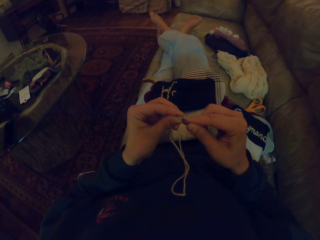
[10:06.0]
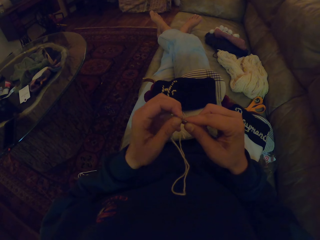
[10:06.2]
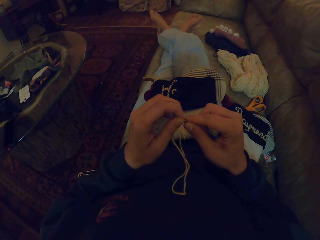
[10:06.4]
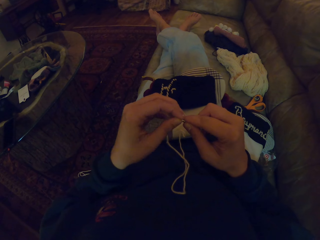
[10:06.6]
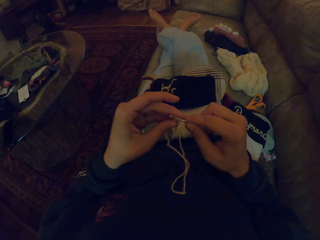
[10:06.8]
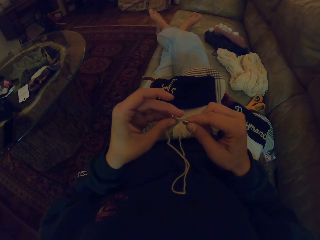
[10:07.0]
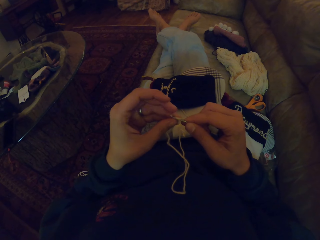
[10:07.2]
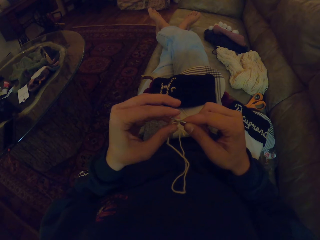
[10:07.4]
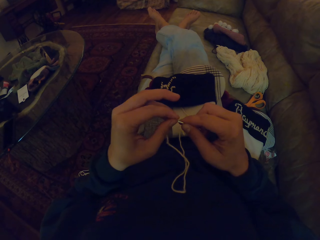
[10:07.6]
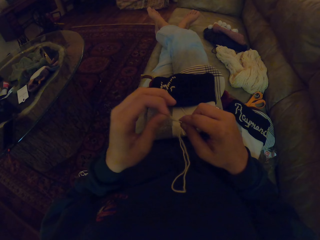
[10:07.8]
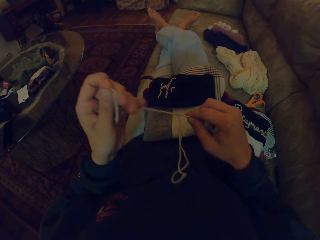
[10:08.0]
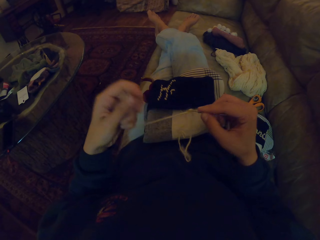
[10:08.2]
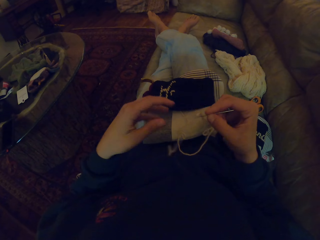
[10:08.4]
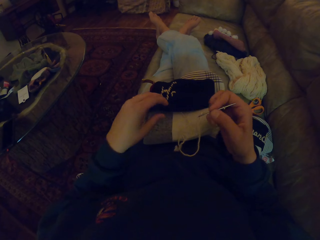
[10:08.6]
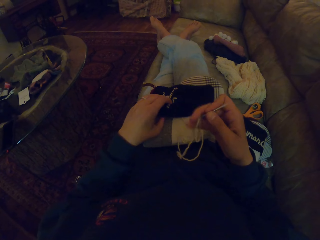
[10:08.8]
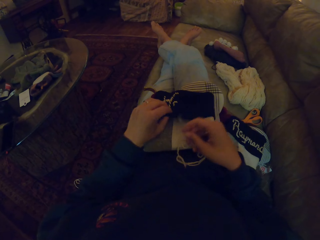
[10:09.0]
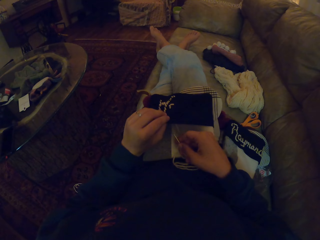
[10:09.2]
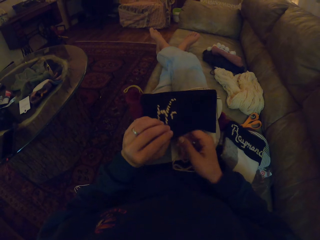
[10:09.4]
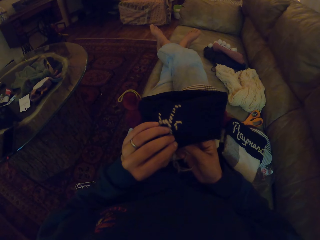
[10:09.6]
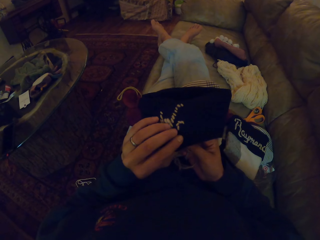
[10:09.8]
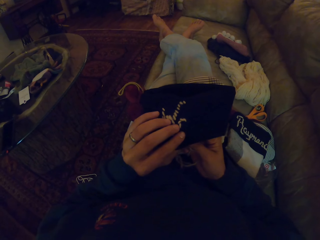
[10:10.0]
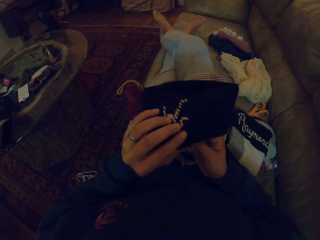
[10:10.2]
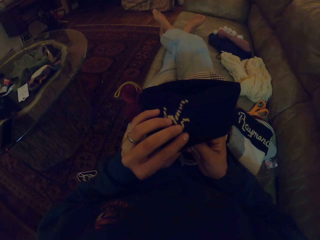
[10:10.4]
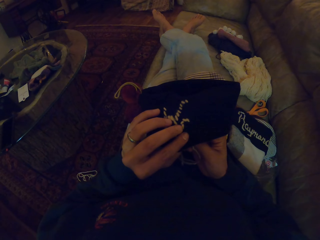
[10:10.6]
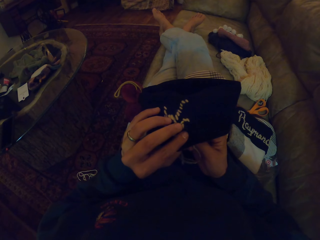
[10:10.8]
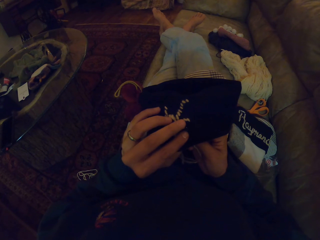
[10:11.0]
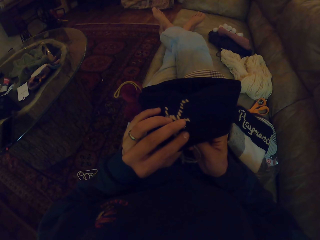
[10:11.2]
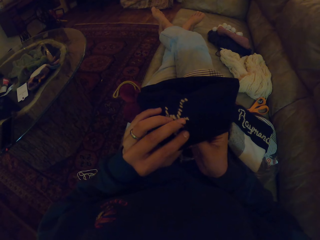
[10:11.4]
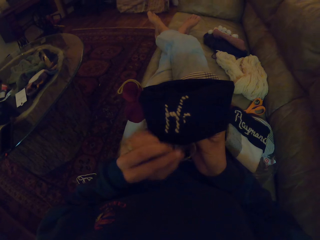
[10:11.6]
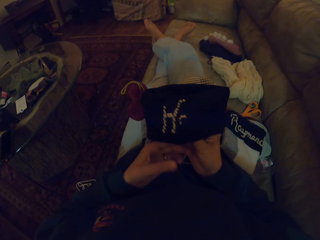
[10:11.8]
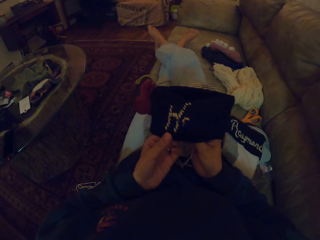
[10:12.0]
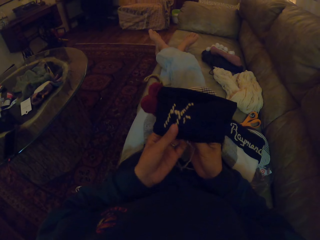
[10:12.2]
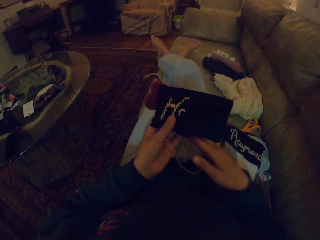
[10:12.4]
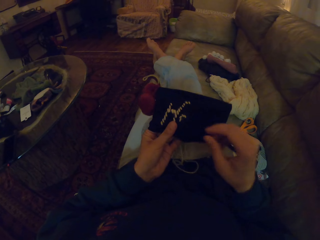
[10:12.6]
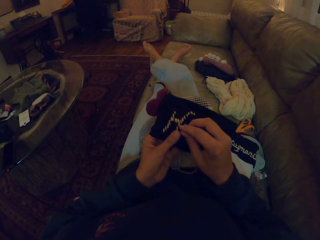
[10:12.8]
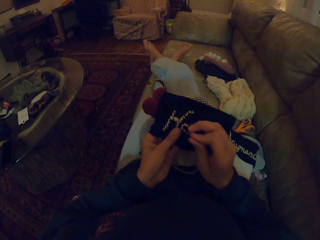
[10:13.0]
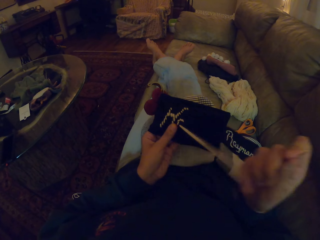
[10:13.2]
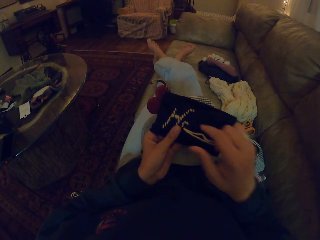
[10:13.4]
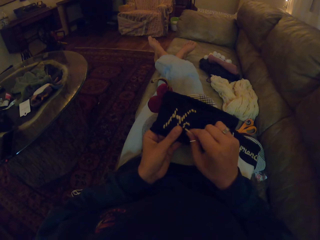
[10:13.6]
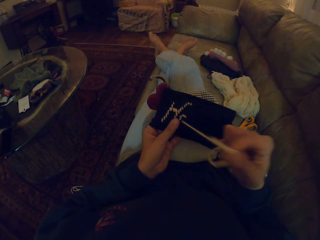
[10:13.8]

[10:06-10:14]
The camera wearer pushes the thread through a needle. They sew the crochet.

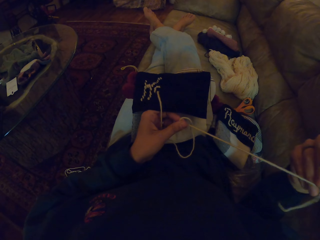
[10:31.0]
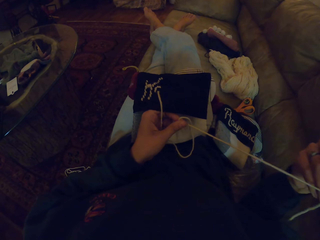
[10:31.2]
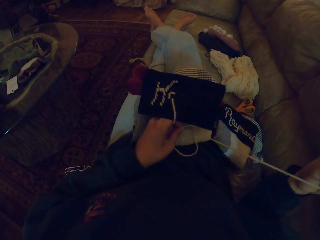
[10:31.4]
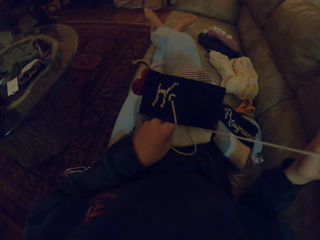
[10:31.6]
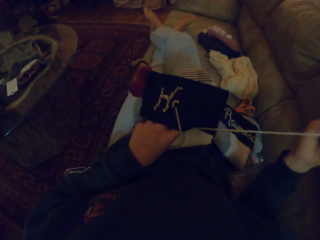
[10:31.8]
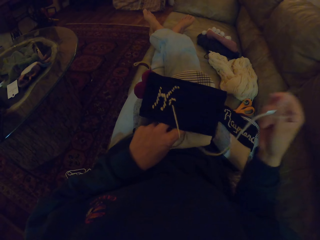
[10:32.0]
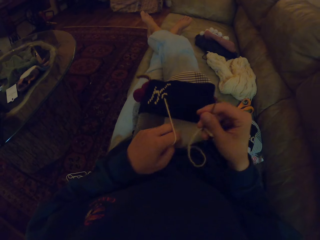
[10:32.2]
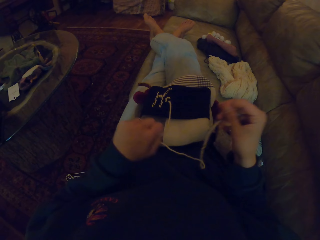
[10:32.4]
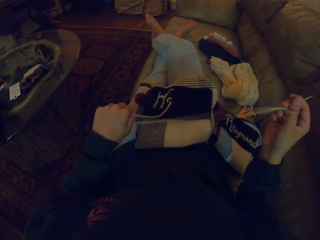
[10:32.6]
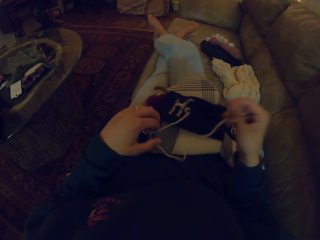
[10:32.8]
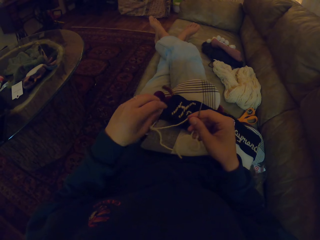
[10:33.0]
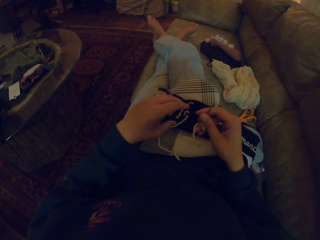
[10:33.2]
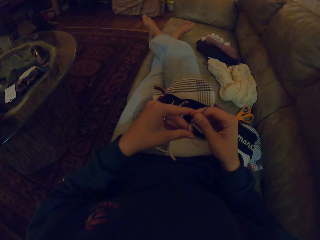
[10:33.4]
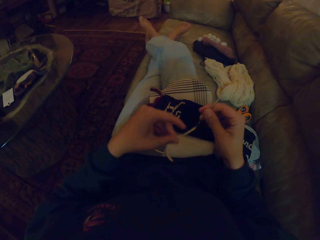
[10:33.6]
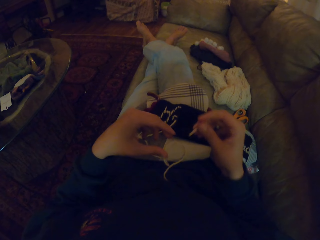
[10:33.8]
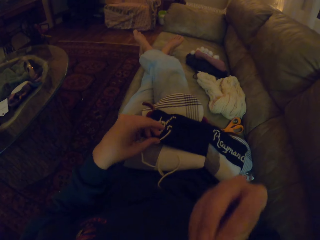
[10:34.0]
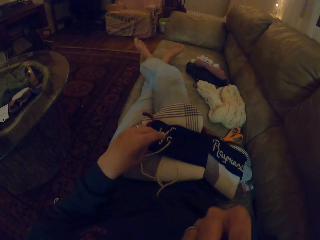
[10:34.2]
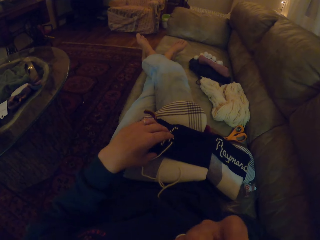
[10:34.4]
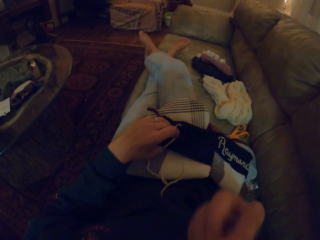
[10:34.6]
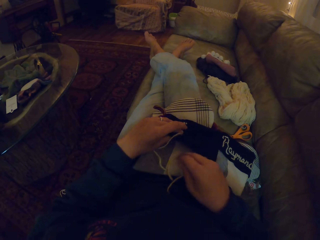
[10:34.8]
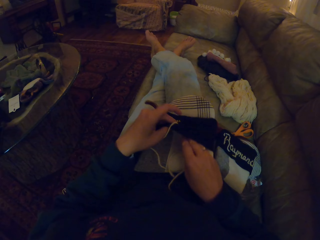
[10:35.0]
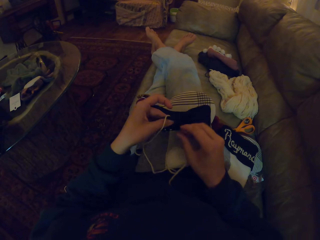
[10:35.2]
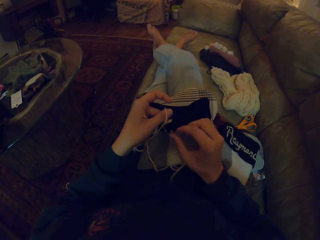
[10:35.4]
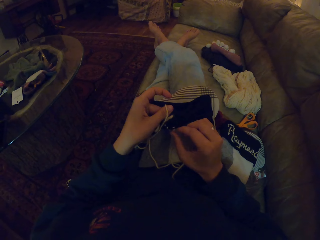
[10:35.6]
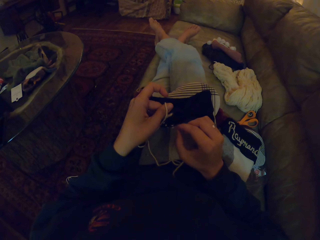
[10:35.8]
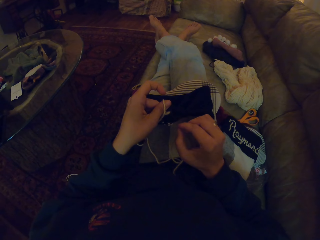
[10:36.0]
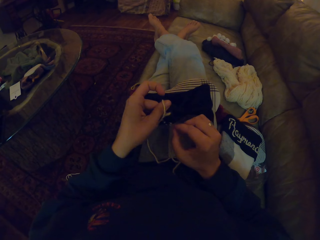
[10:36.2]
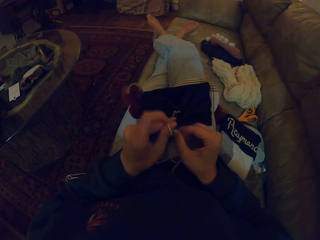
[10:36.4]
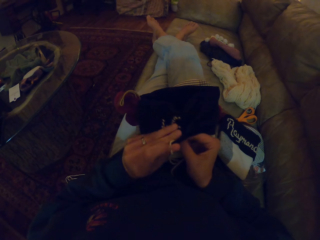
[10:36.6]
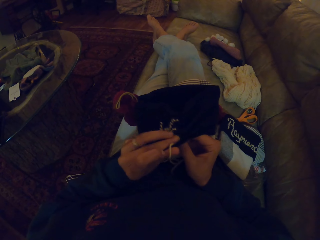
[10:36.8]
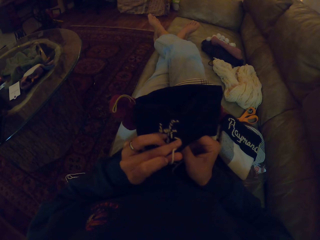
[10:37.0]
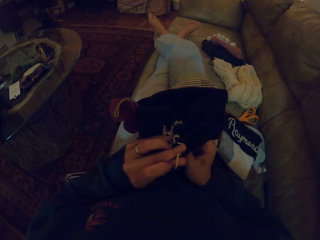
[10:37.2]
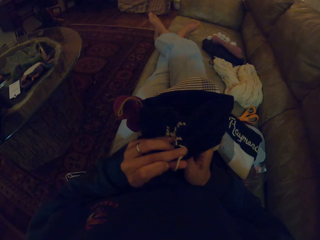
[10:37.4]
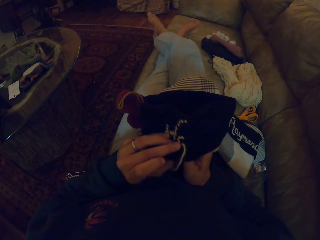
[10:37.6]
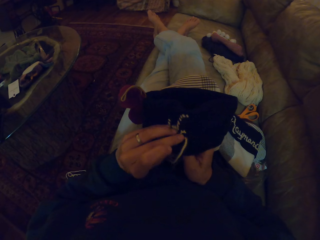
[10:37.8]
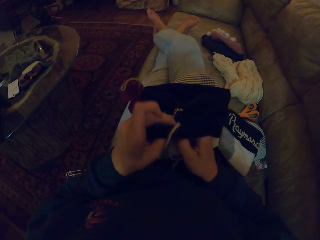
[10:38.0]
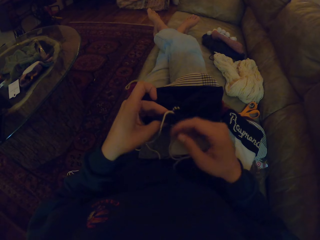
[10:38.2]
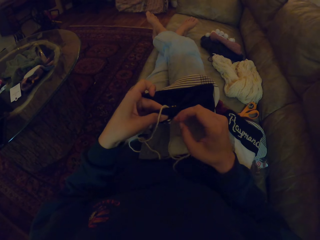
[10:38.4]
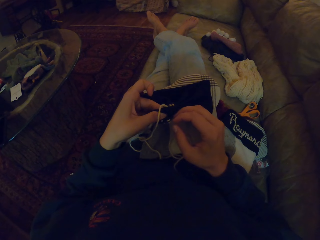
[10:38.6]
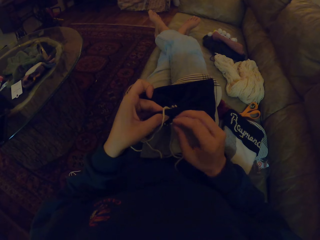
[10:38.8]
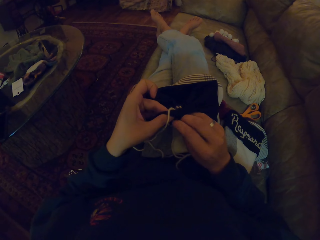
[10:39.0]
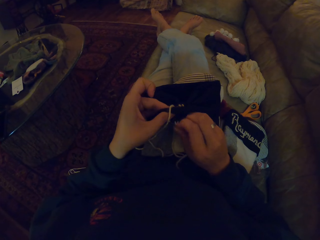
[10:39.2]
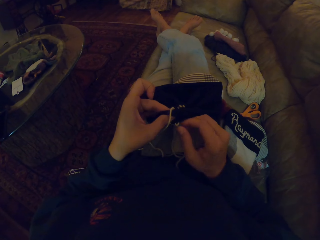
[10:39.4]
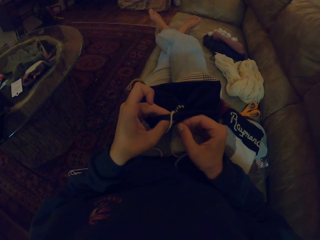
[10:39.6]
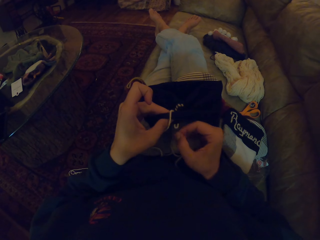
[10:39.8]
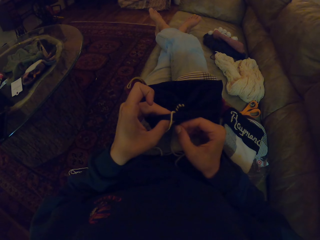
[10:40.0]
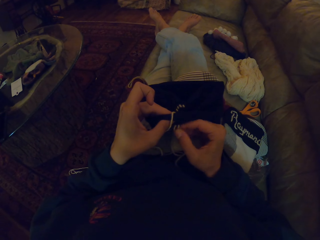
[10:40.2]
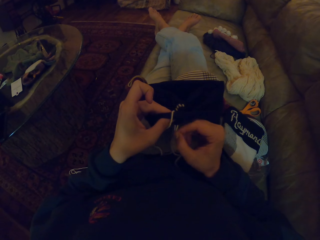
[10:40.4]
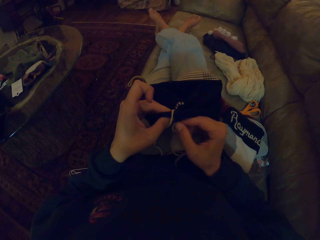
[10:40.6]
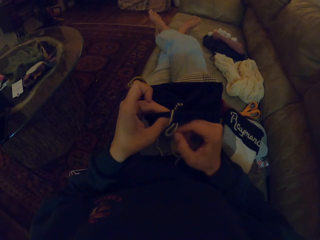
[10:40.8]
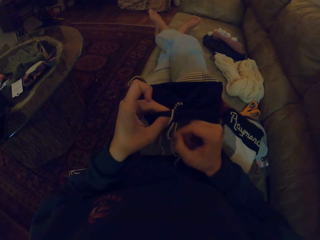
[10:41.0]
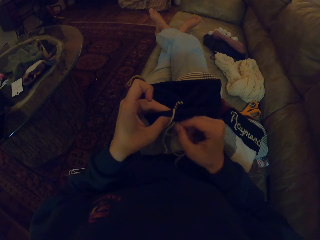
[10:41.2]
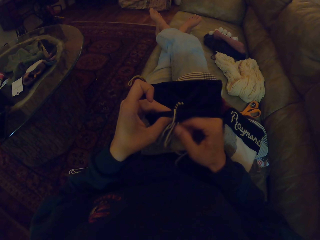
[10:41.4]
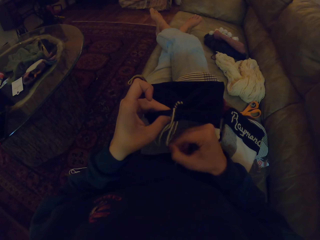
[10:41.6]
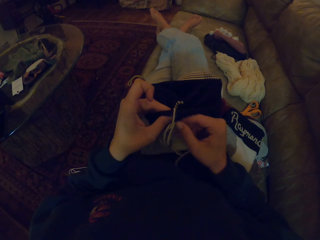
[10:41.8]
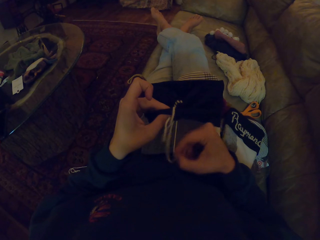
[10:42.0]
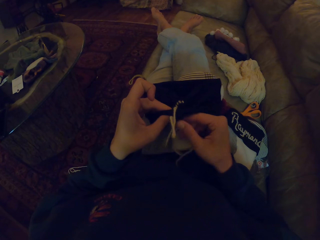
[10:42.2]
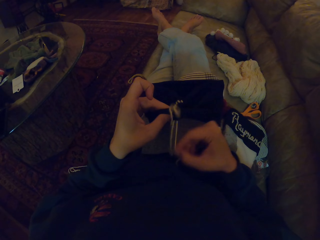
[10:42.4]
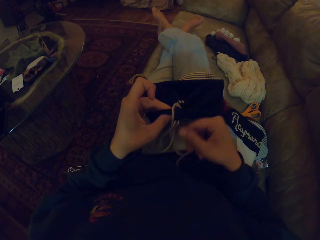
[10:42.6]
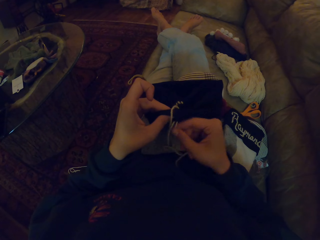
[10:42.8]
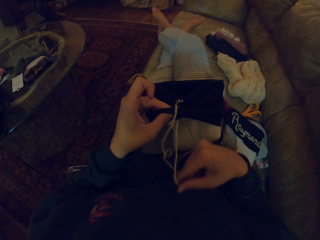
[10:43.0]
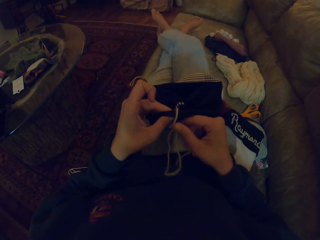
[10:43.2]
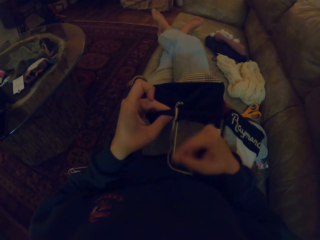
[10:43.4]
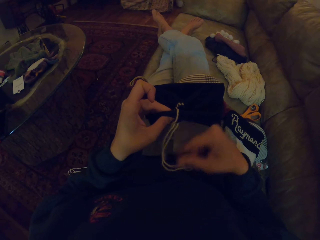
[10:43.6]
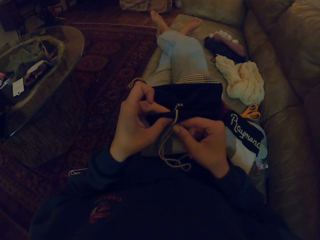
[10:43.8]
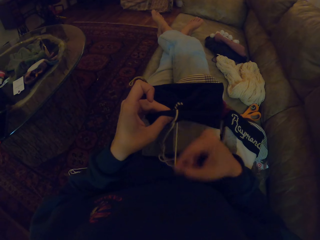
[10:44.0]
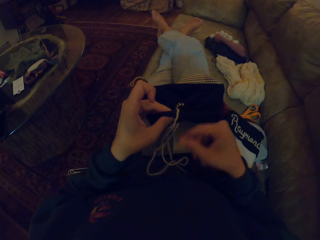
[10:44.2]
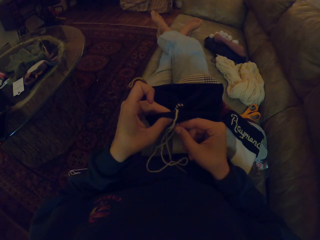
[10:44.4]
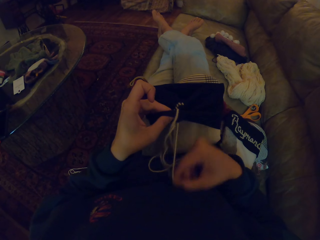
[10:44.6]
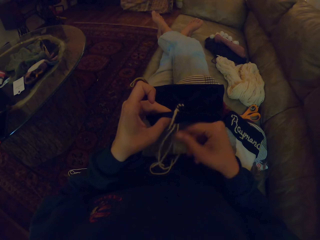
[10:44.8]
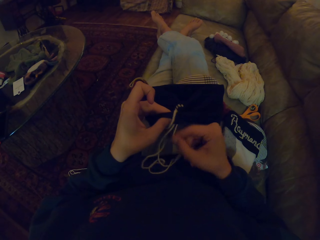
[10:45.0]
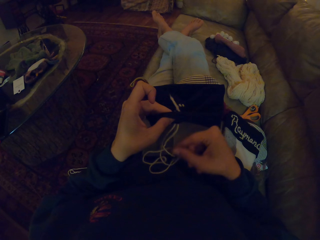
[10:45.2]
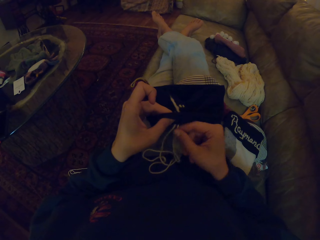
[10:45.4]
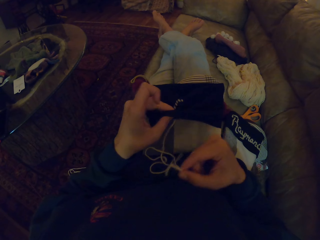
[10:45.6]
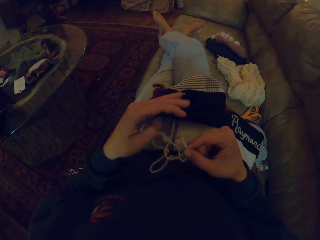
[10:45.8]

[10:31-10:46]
The camera wearer removes the thread from the needle. They do something. They deconstruct the crochet. They sew with the left hand.
